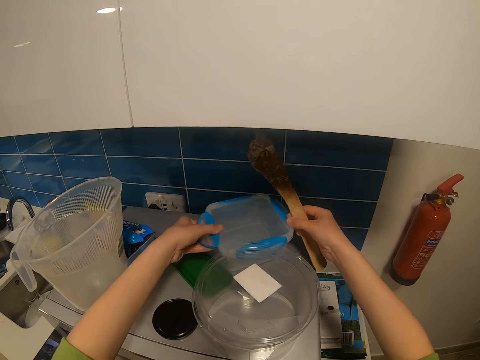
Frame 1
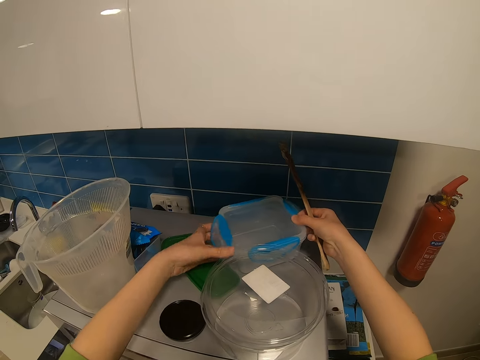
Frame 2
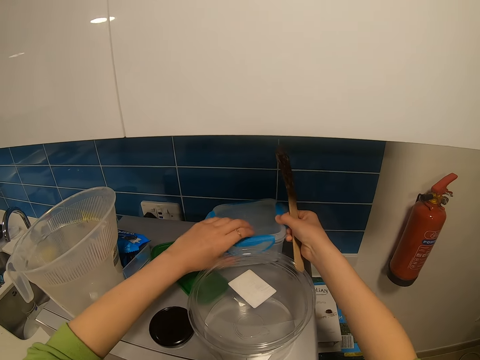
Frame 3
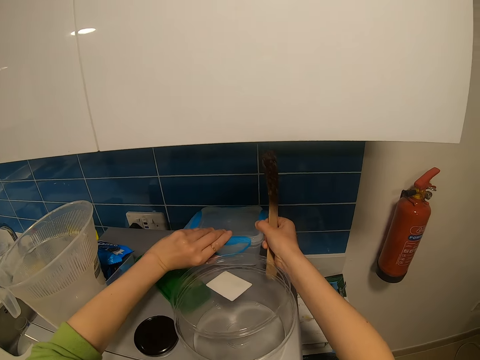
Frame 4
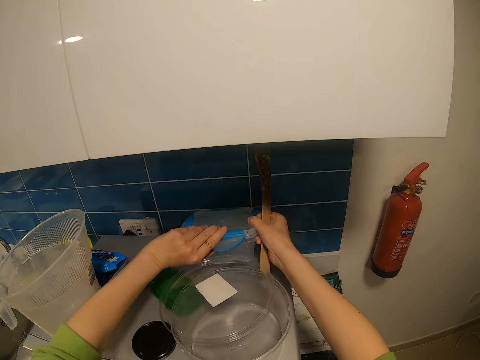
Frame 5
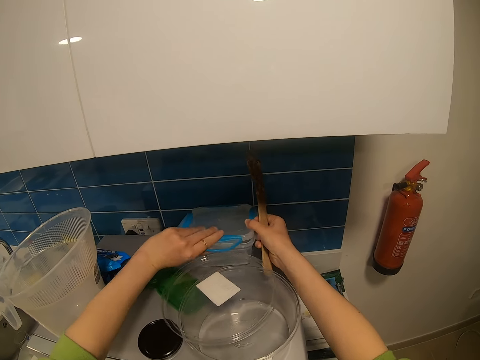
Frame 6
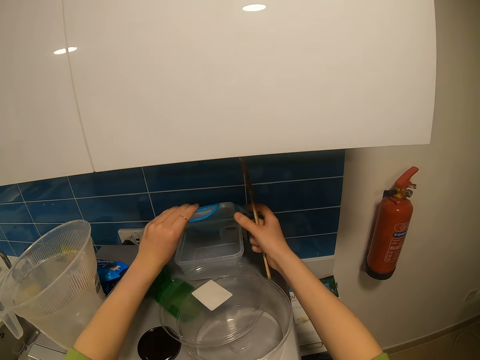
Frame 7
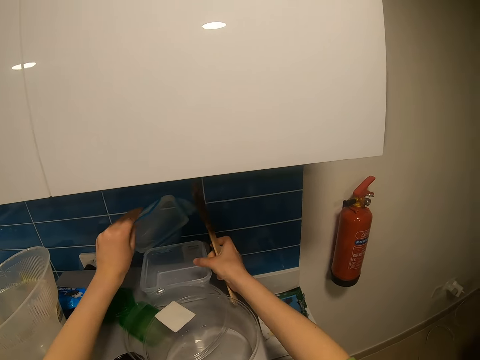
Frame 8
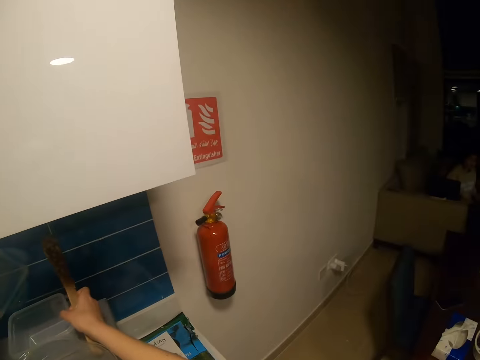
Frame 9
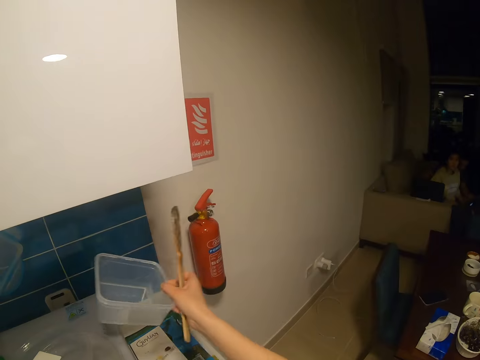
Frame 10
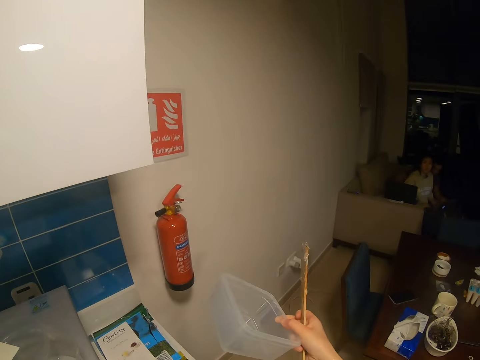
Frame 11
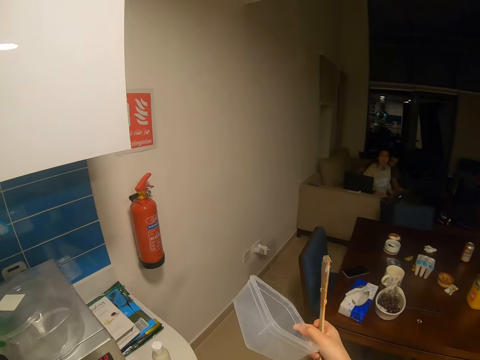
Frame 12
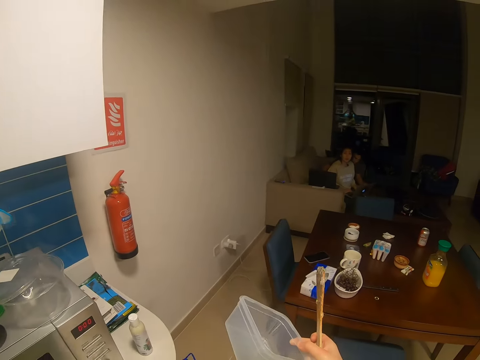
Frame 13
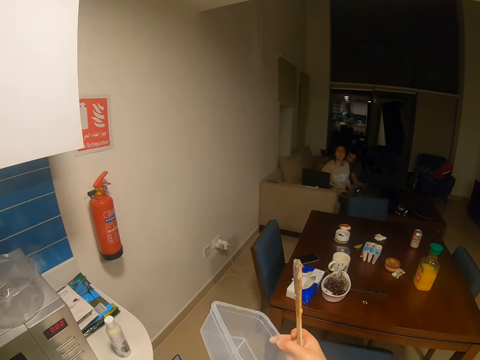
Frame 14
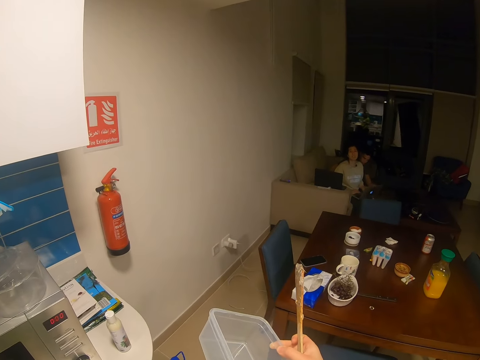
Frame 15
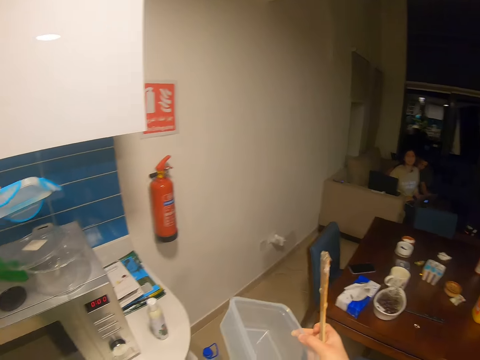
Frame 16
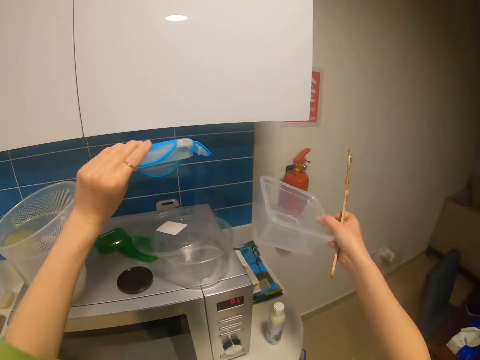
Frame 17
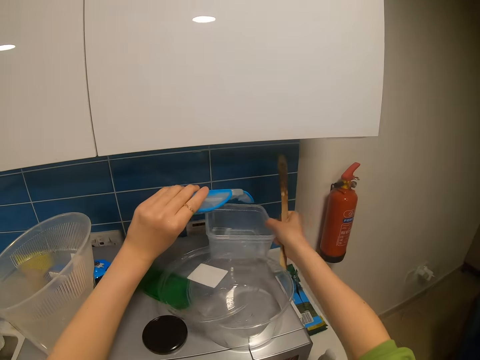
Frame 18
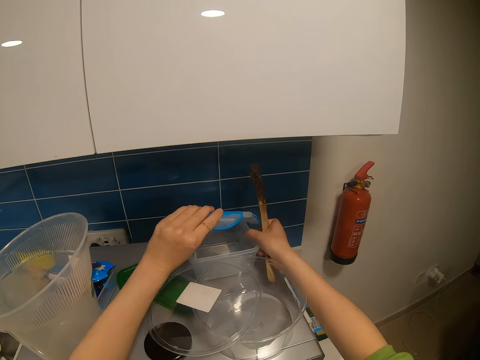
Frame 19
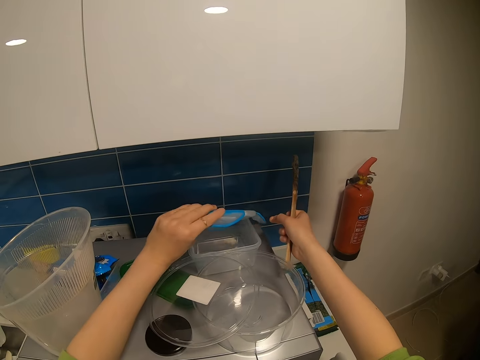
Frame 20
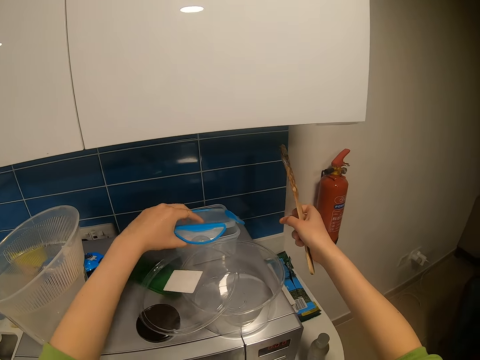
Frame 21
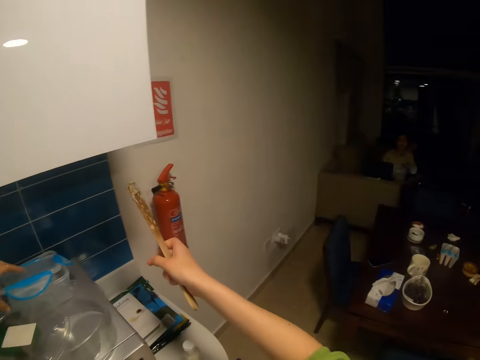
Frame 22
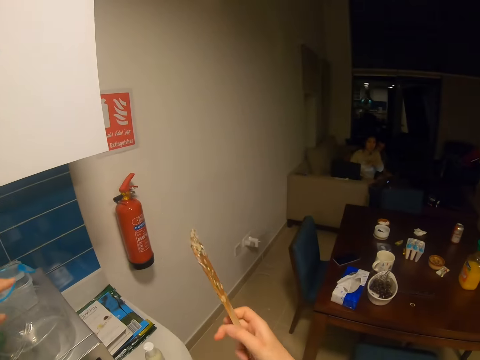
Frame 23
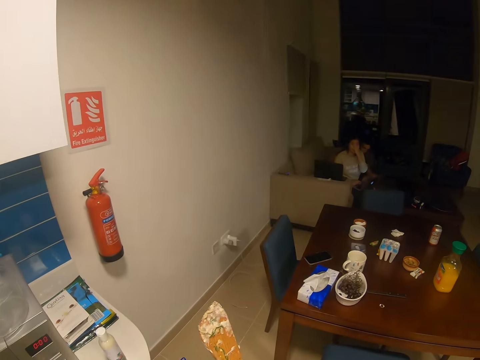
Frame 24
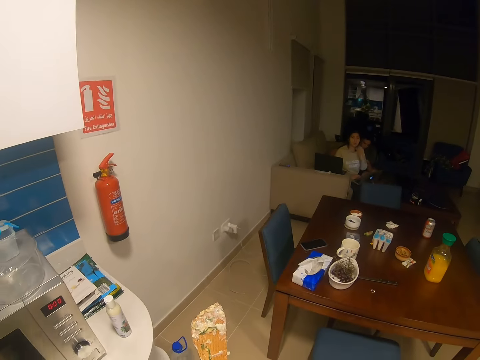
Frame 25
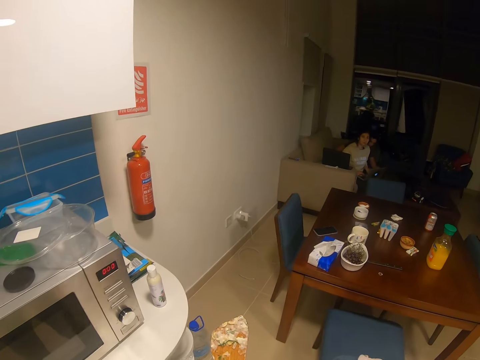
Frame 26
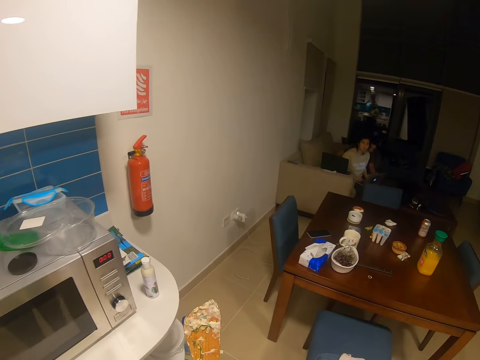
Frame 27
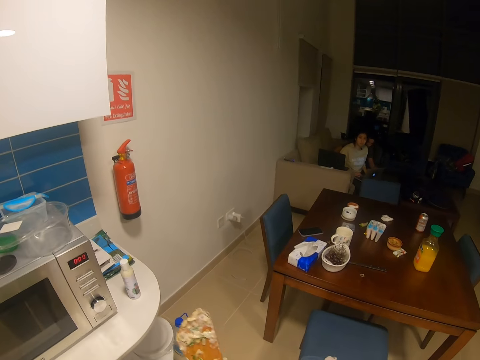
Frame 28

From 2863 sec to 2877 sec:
The camera wearer holds a tin. They open the plastic tin. They pick up the plastic tin. They hold the tin. A woman converses with the camera wearer. The camera wearer places the plastic tin on a microwave. They place a lid on the tin.

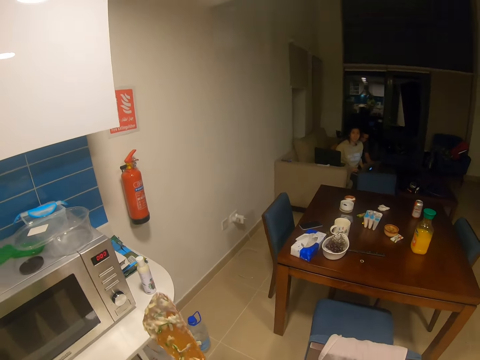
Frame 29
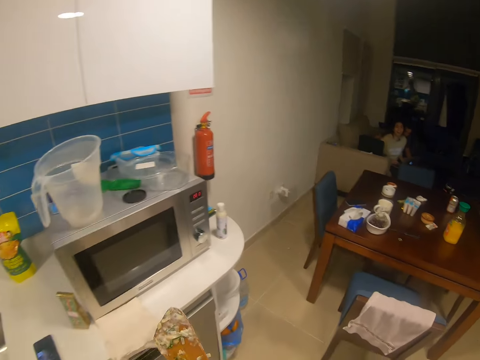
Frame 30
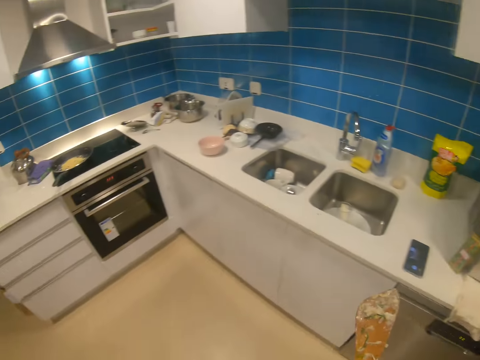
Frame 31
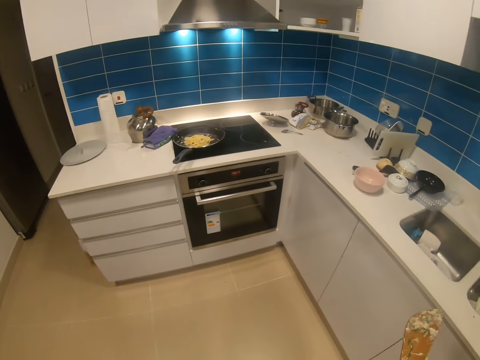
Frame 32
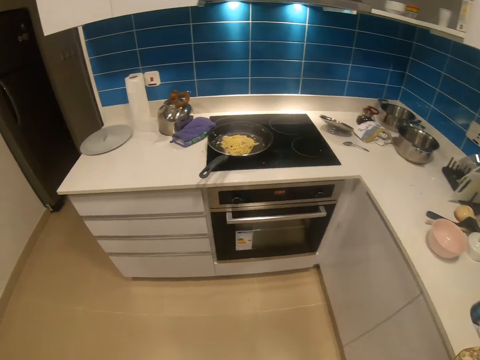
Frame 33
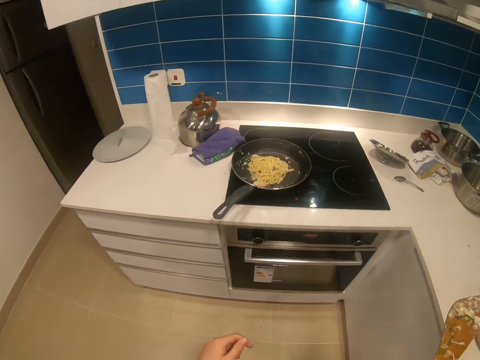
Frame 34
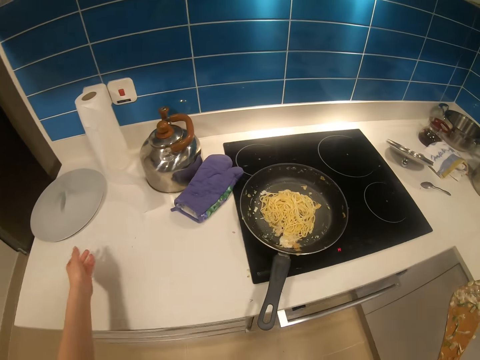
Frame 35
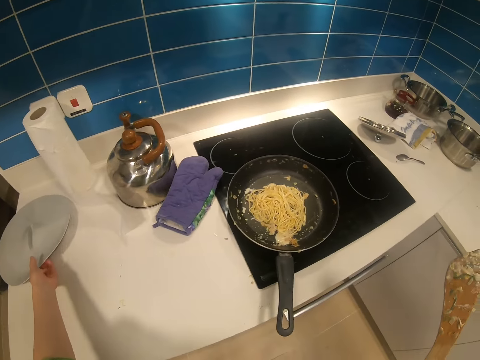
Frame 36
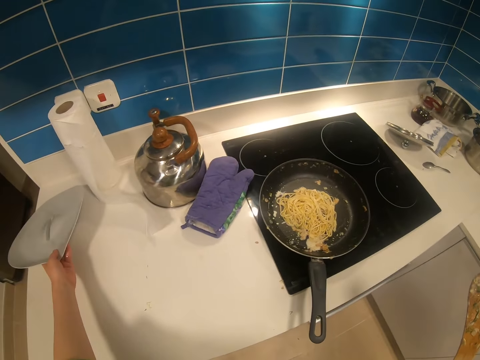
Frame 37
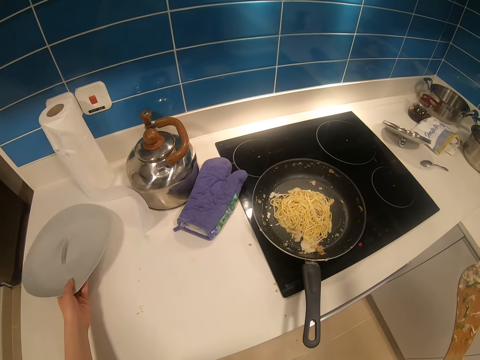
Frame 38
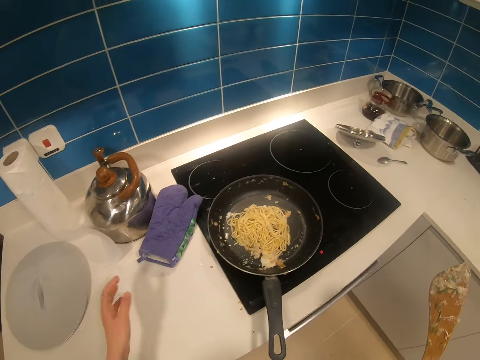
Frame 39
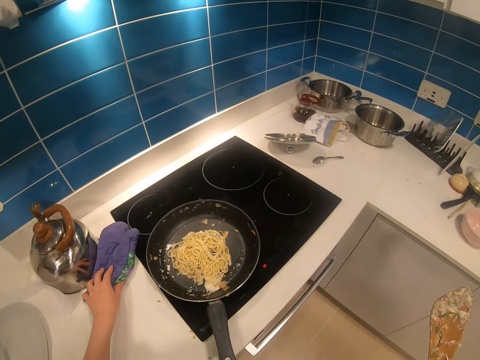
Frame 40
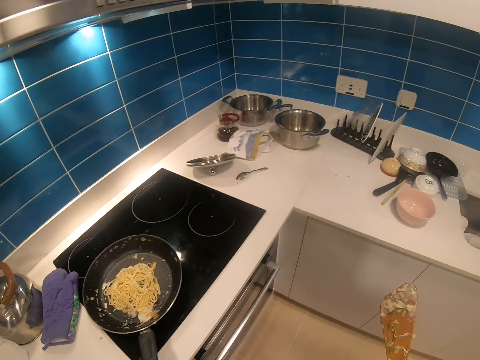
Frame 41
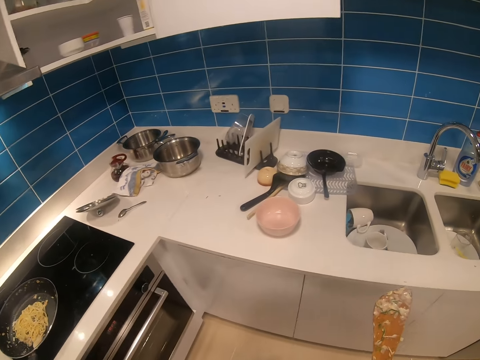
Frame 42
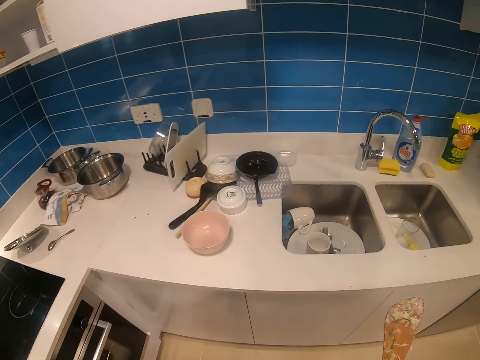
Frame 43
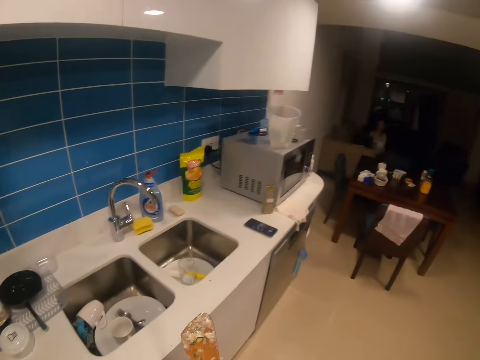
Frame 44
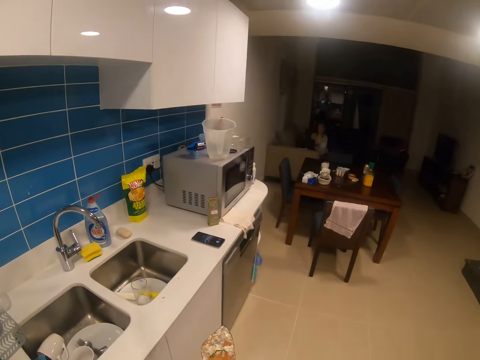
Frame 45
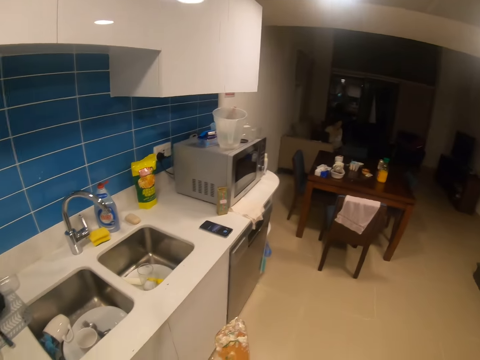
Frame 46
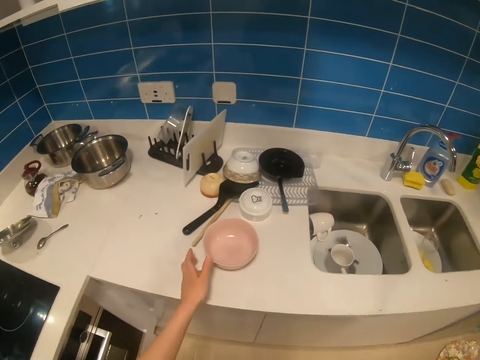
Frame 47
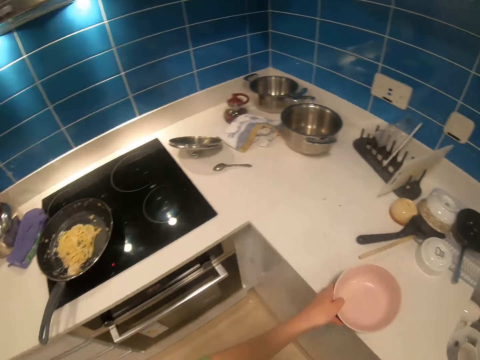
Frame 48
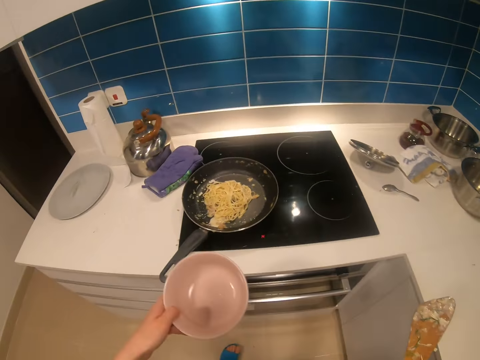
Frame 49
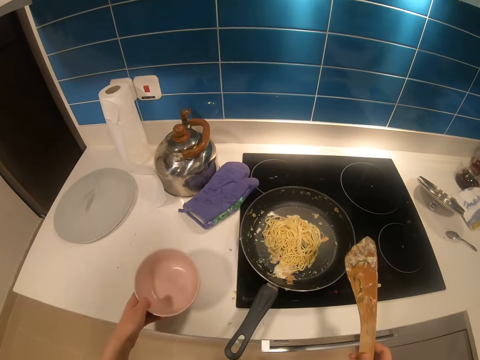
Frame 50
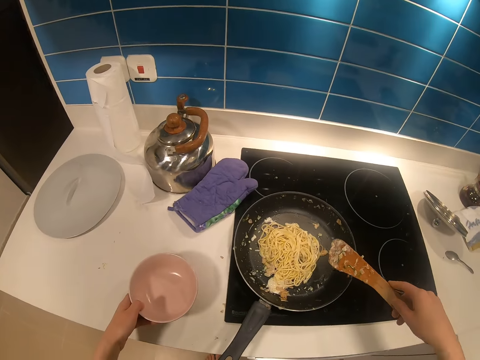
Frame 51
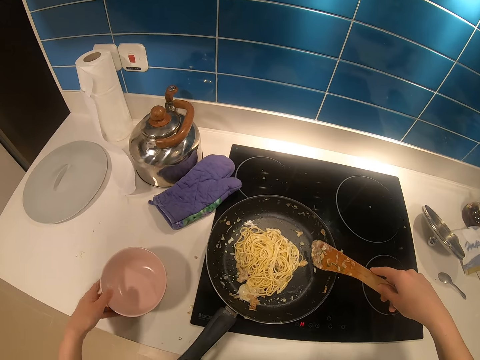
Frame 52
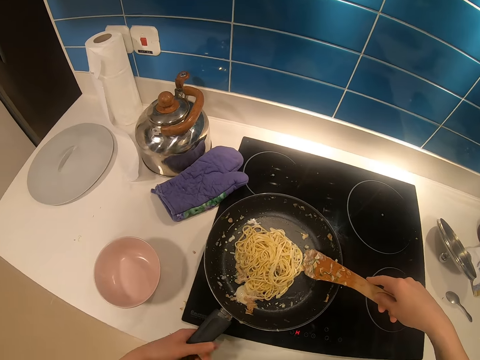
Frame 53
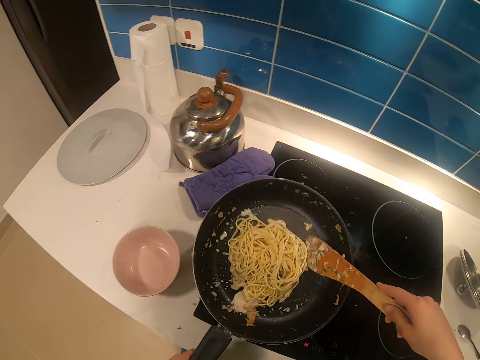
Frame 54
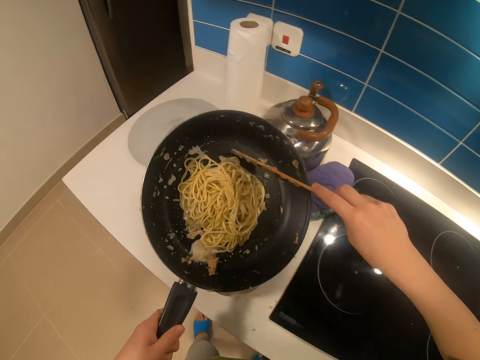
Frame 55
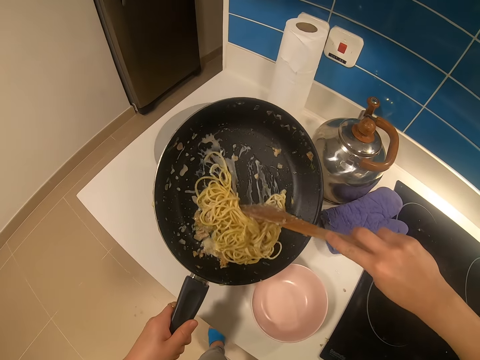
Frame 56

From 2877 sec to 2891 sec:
The camera wearer walks towards the cooker. They touch something. They touch a glove. They pick up a bowl or tin and place the bowl on the kitchen bench. They lift up a frying pan and hold the frying pan.
